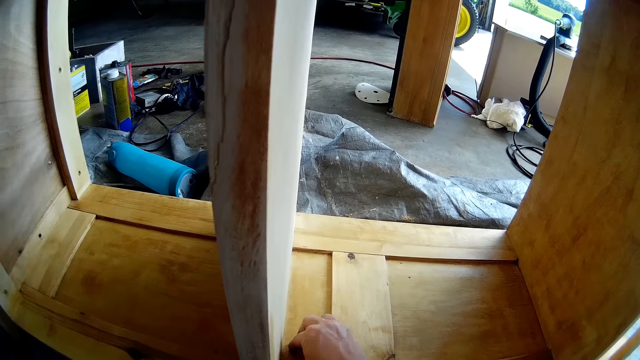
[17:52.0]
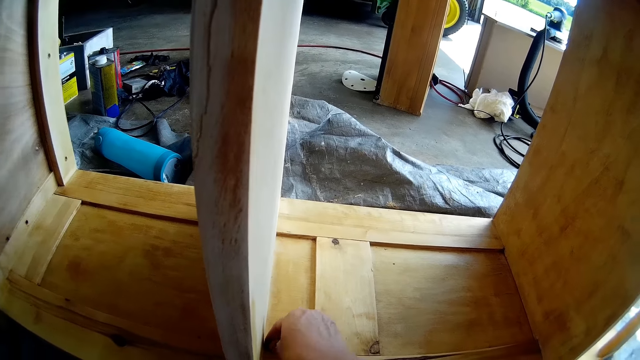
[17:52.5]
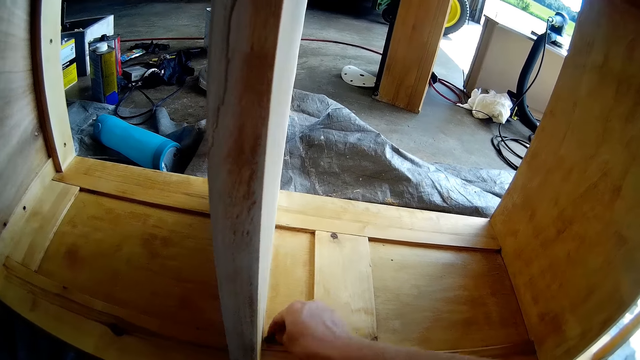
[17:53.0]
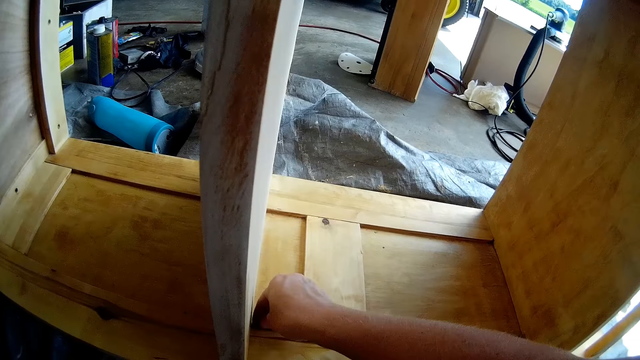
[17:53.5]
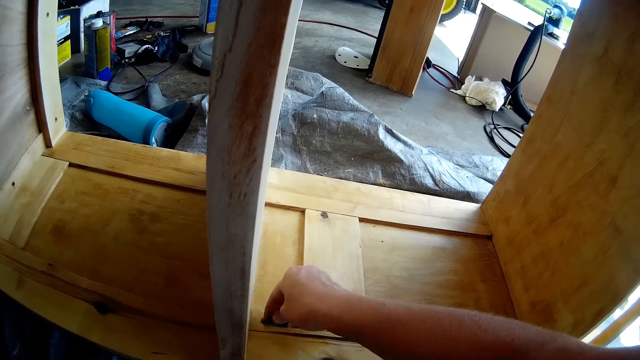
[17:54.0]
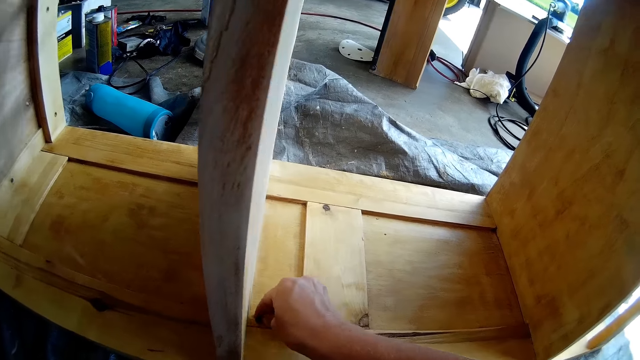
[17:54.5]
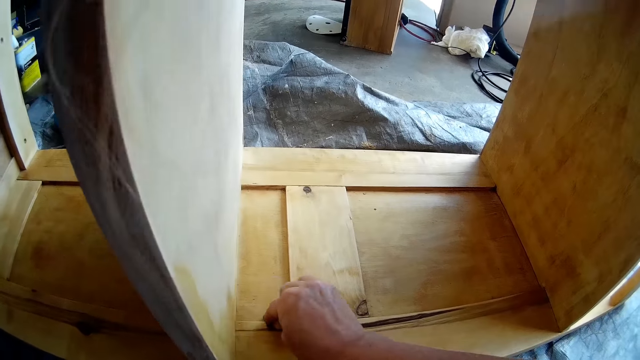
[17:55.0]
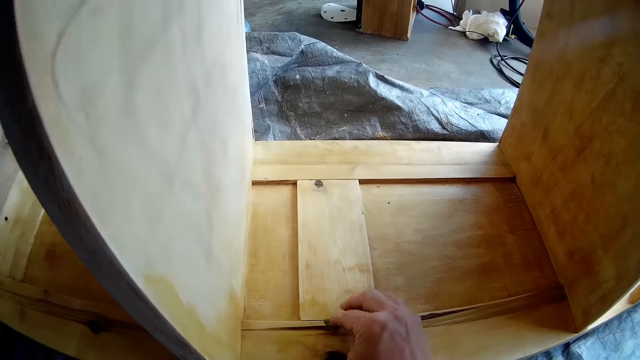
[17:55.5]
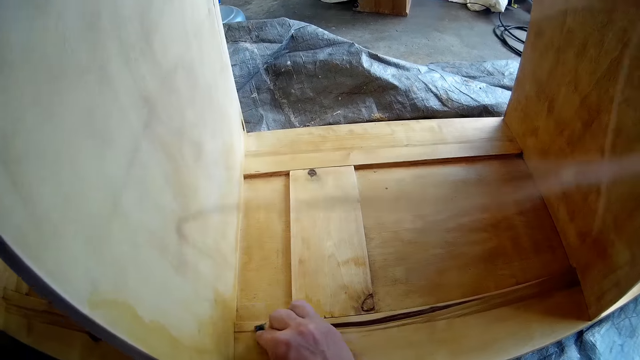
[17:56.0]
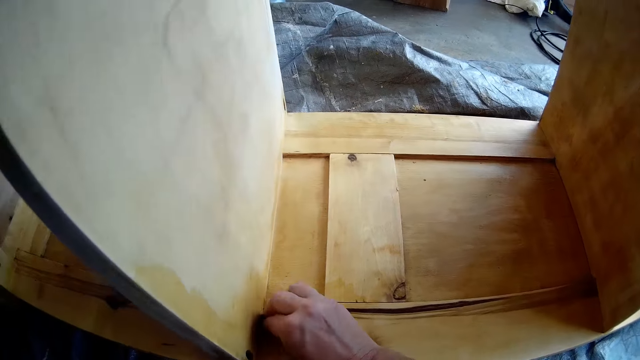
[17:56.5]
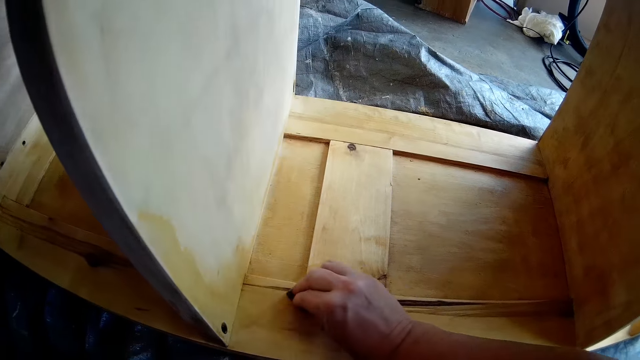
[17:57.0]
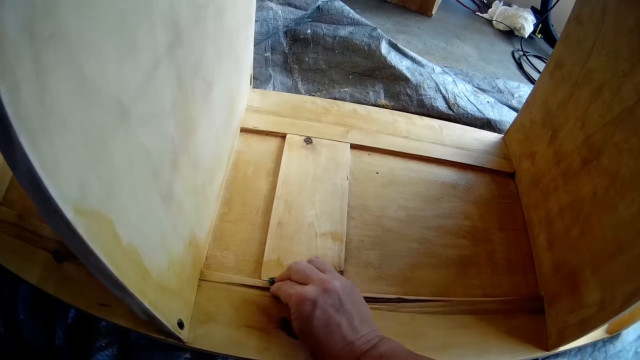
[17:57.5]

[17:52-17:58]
The camera wearer cleans the shelf with the foam or cloth in his right hand.

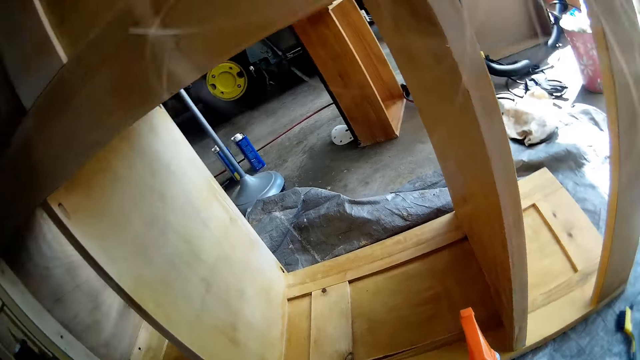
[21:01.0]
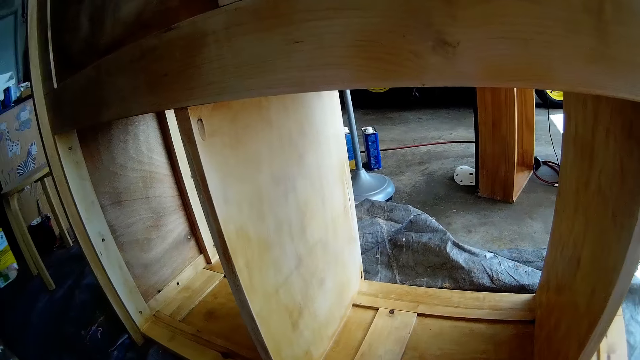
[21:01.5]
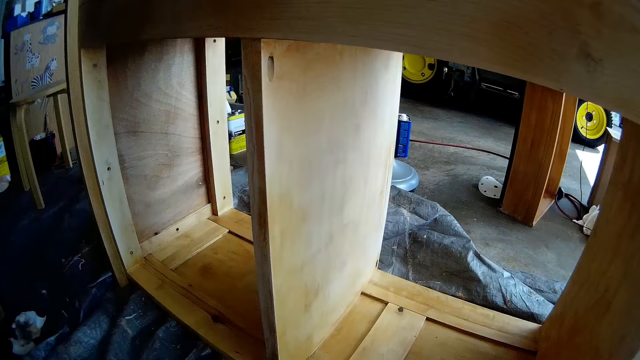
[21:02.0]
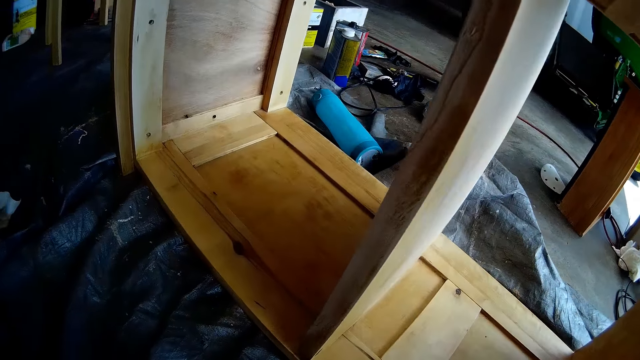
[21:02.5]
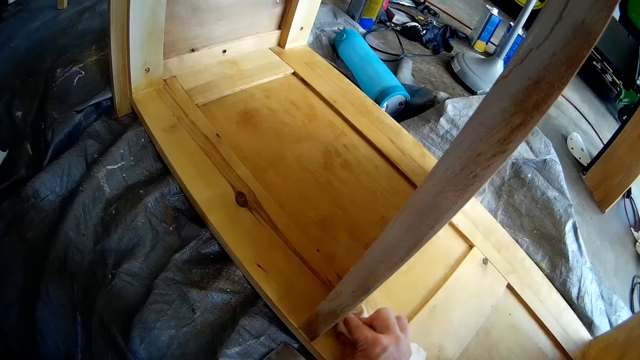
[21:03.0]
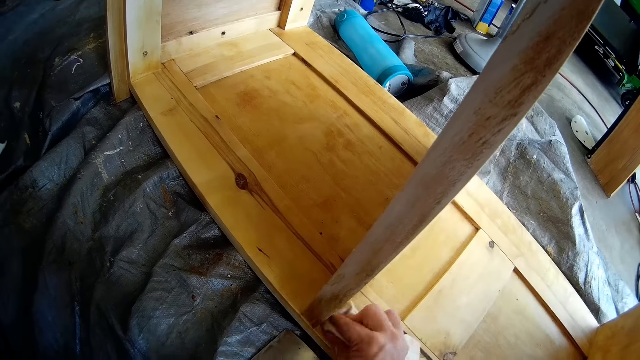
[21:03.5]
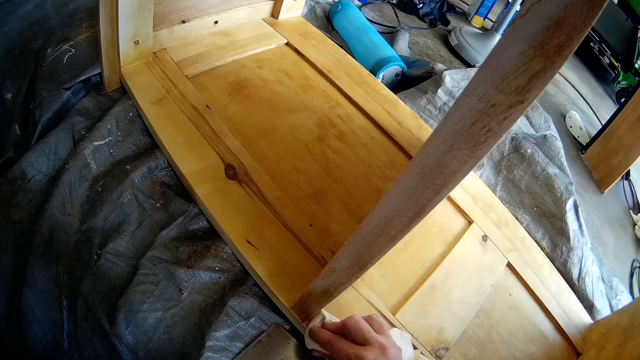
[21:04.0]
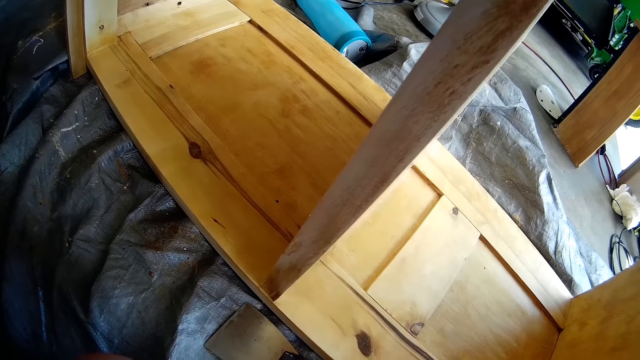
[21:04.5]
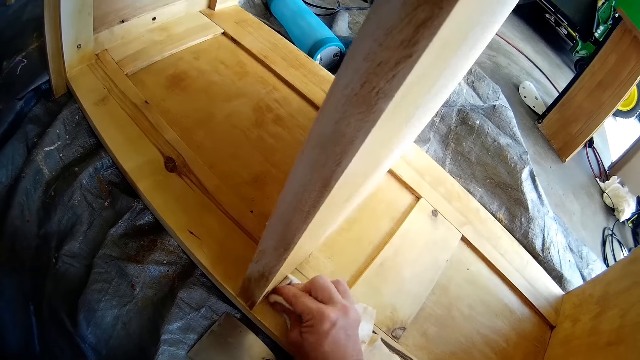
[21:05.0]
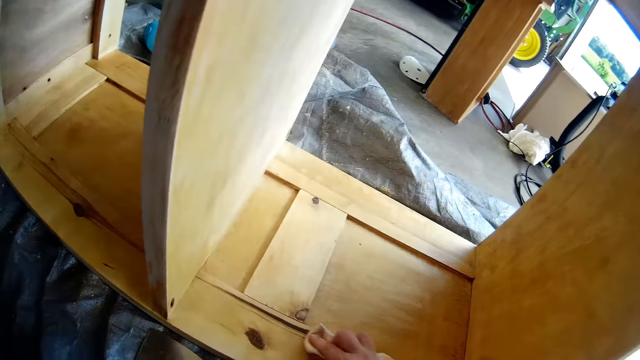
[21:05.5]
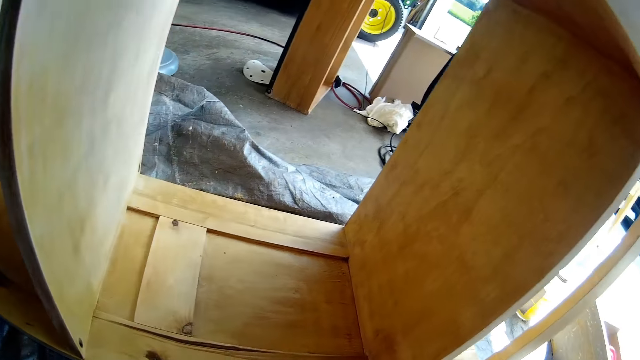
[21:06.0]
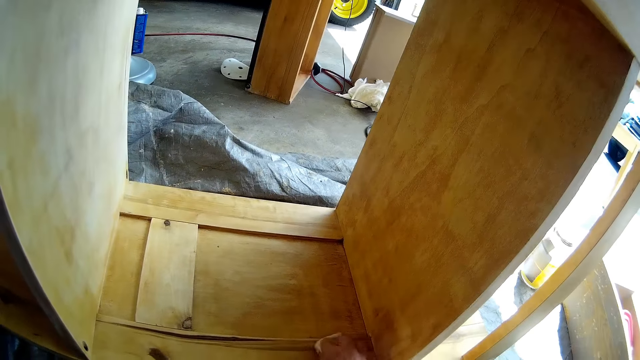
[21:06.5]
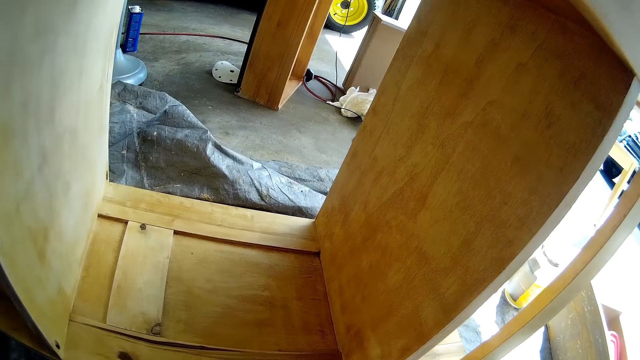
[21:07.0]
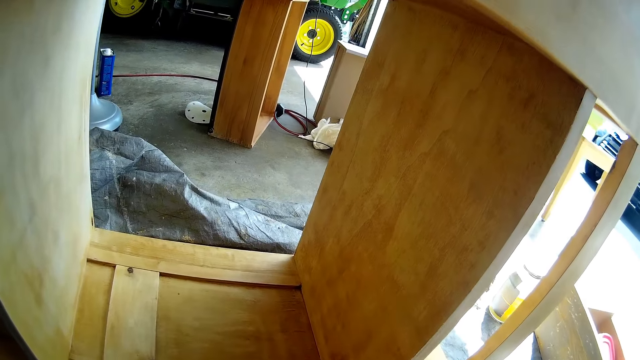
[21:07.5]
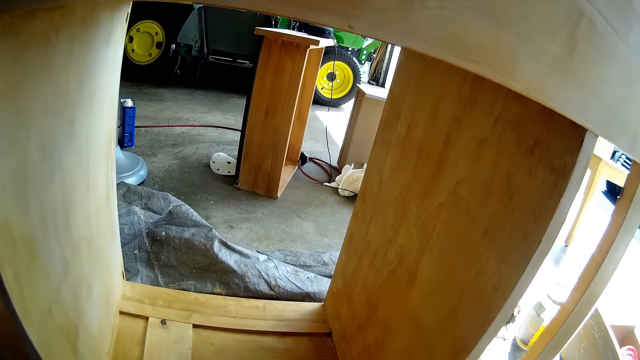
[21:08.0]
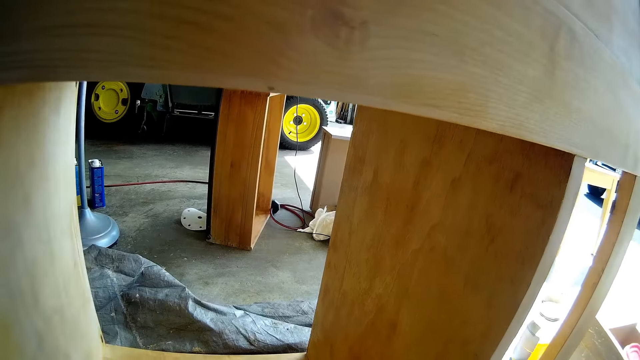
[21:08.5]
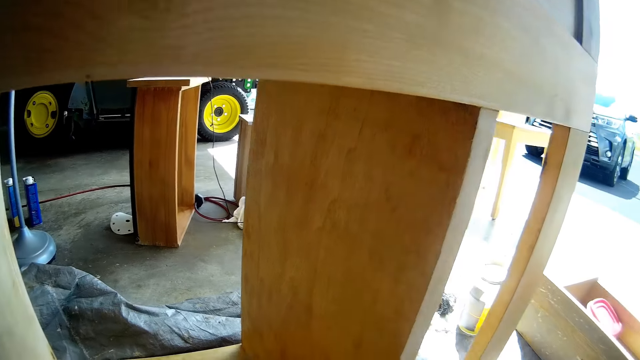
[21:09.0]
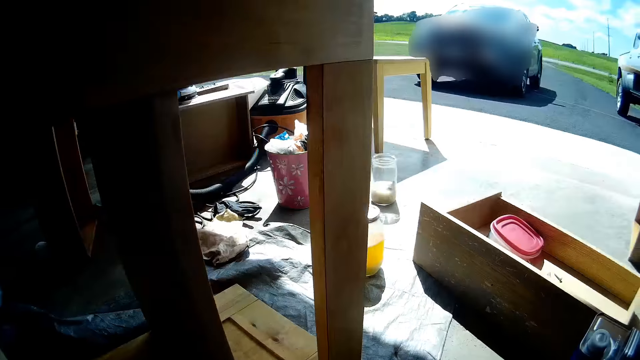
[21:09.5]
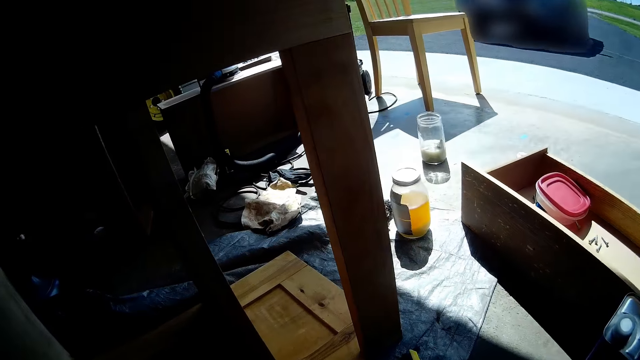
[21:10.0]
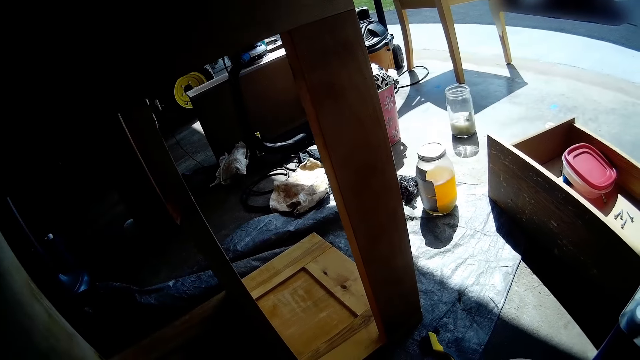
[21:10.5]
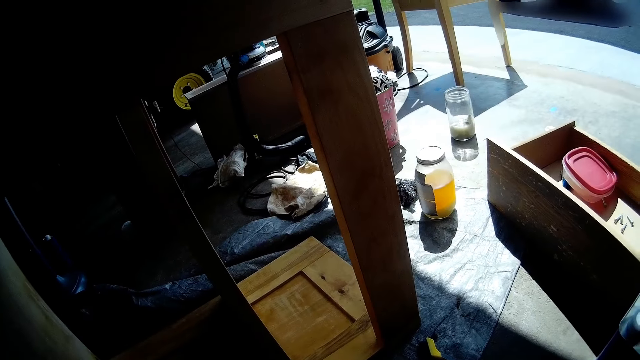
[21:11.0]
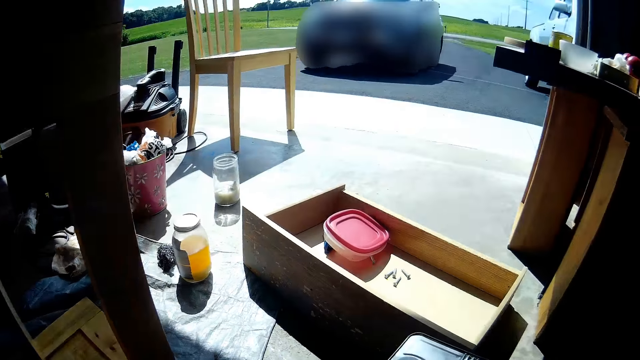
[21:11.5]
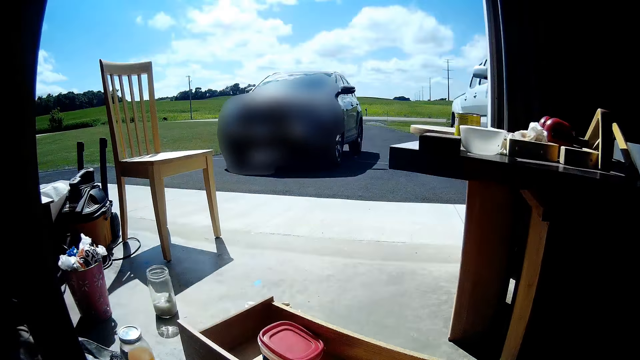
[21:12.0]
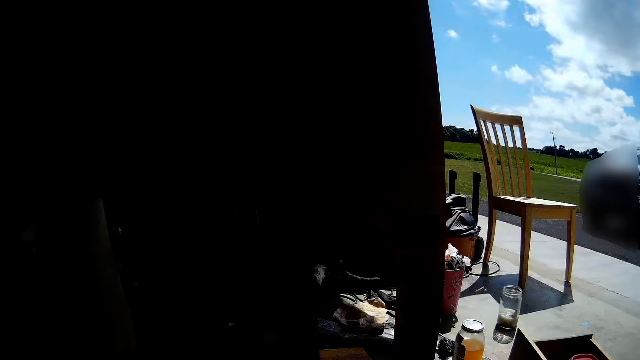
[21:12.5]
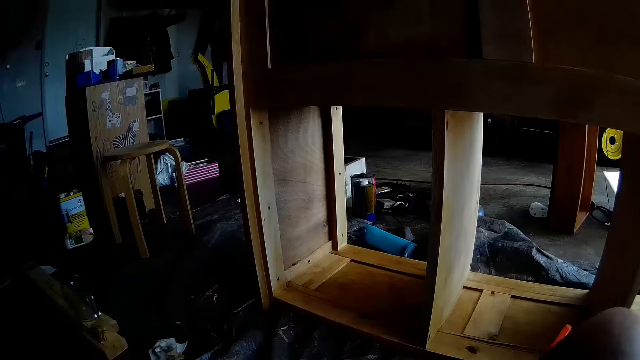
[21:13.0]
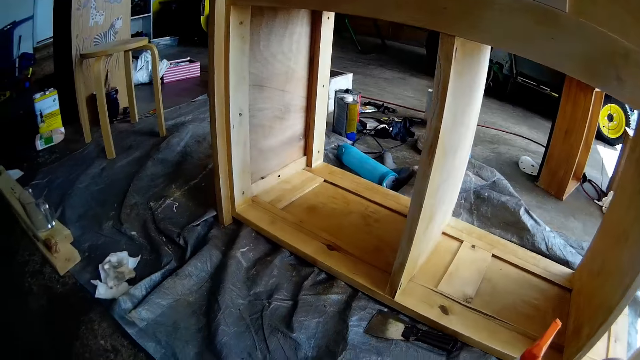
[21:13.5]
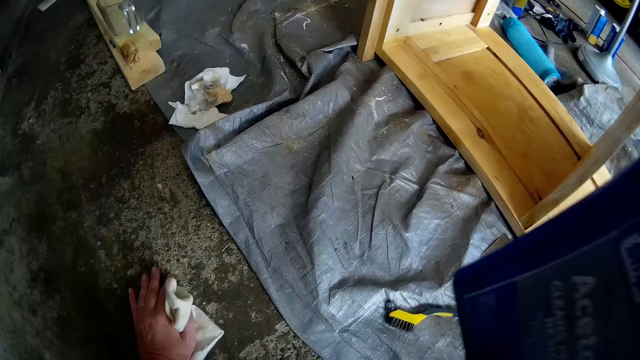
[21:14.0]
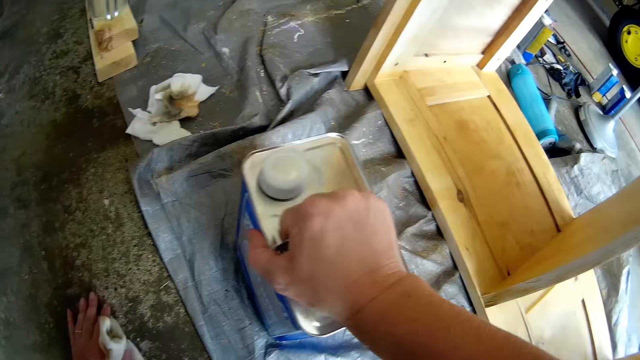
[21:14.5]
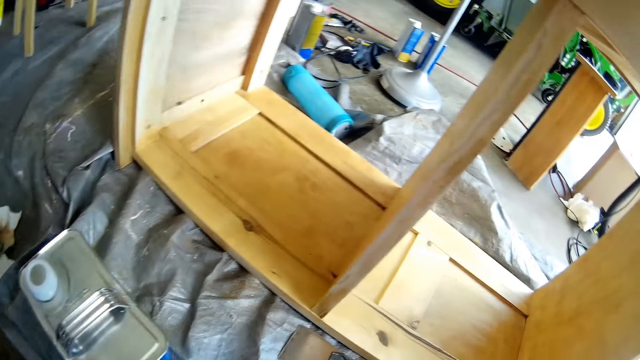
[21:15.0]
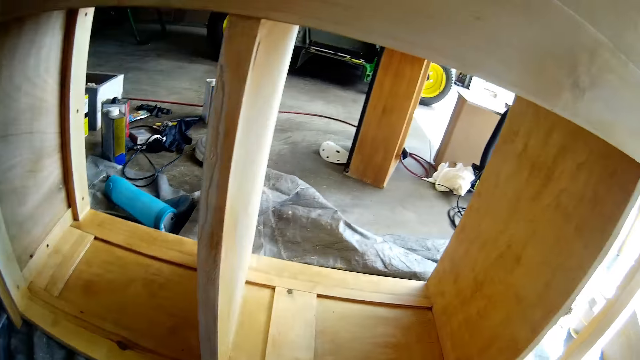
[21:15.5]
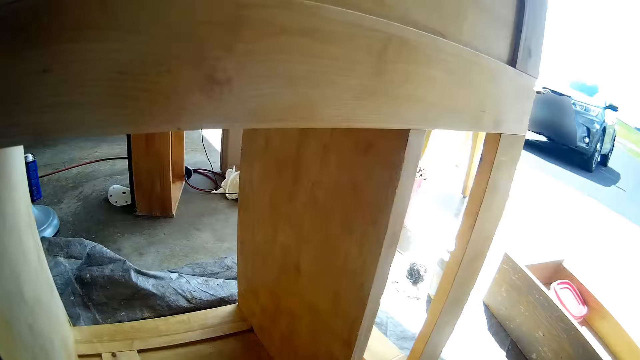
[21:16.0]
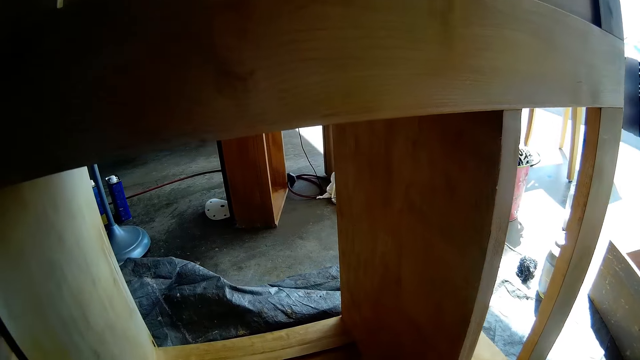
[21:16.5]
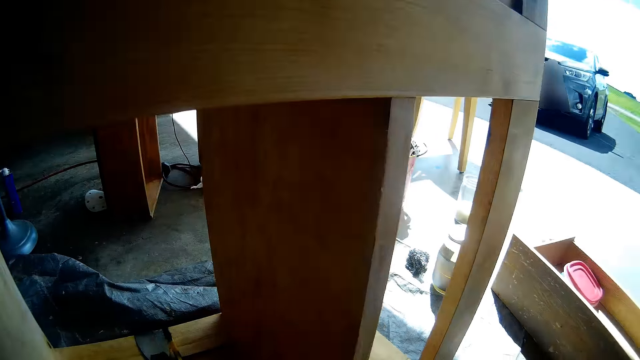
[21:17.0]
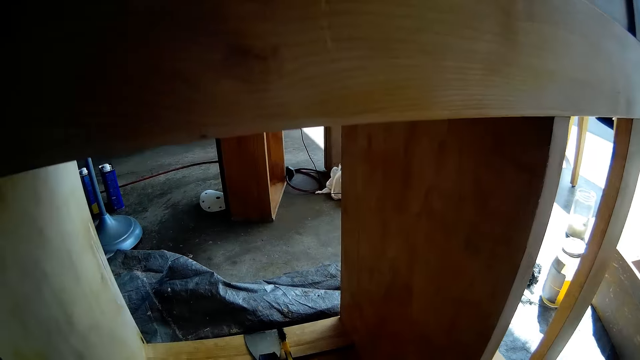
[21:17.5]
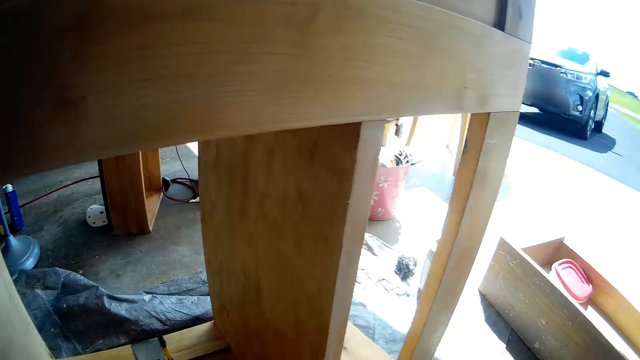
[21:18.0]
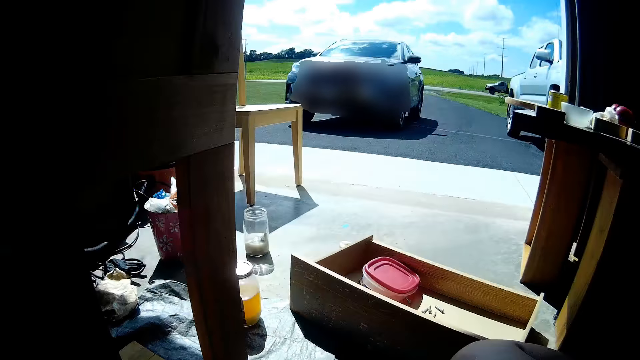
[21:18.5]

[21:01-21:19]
The camera wearer cleans the furniture with the cloth in his right hand. He looks around the garage. He holds the cloth on the floor with his left hand. He drops a container on the floor with his right hand. He looks around the garage. He throws the scraper on the furniture with his right hand. He throws the brush on the furniture with his right hand.
